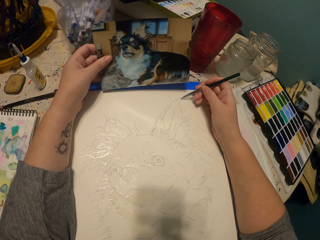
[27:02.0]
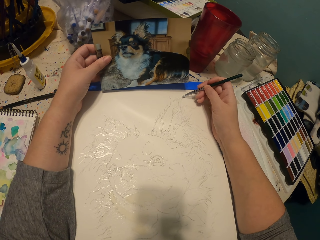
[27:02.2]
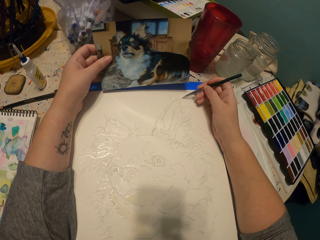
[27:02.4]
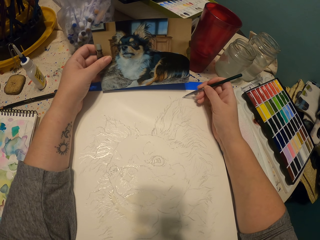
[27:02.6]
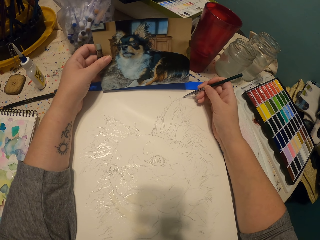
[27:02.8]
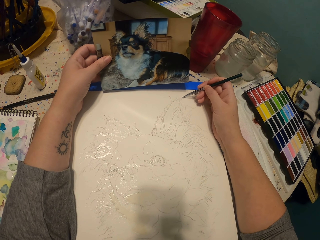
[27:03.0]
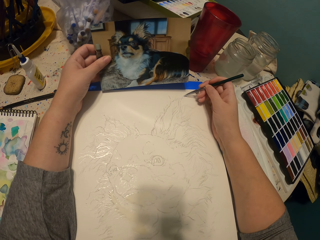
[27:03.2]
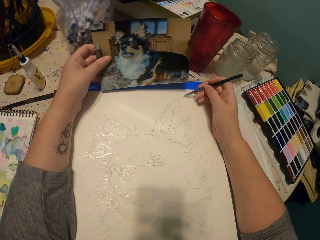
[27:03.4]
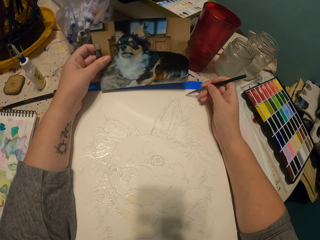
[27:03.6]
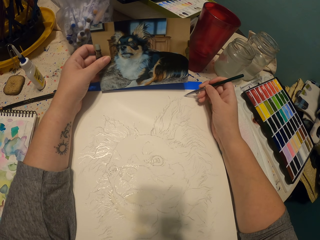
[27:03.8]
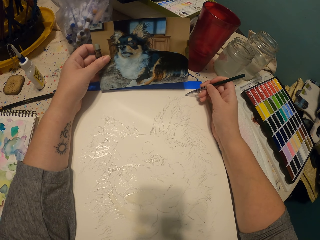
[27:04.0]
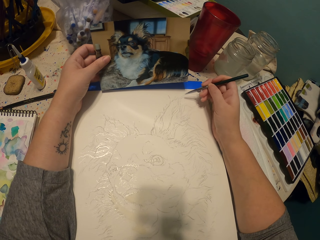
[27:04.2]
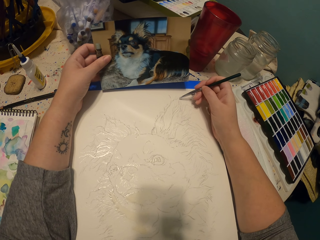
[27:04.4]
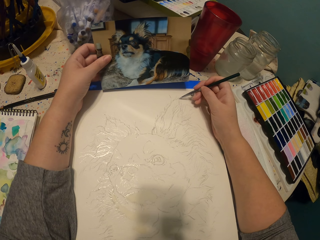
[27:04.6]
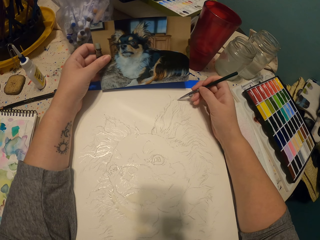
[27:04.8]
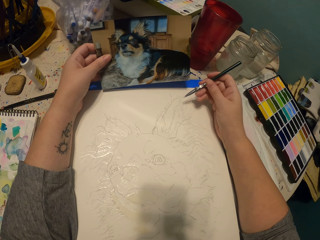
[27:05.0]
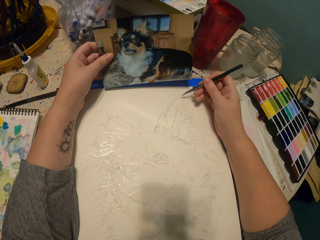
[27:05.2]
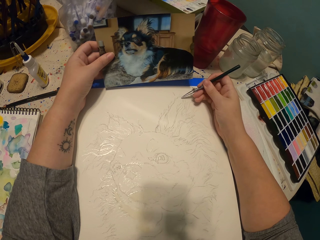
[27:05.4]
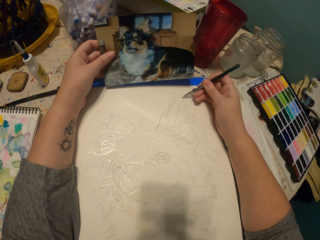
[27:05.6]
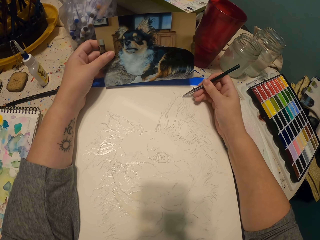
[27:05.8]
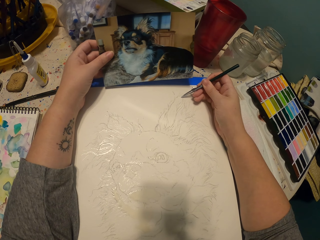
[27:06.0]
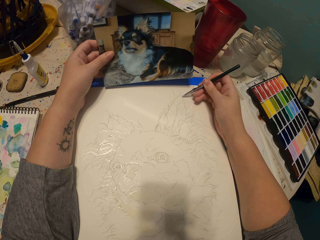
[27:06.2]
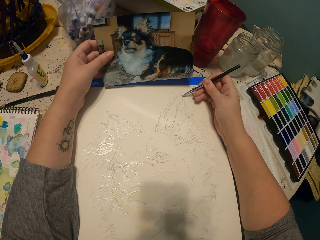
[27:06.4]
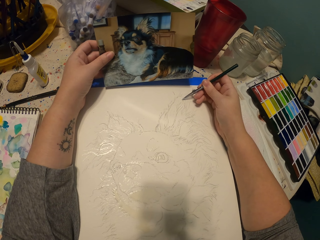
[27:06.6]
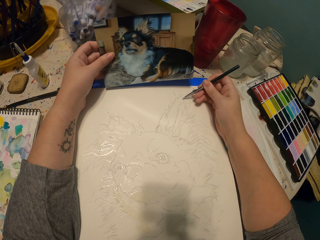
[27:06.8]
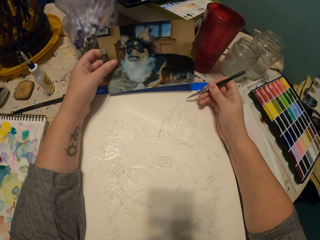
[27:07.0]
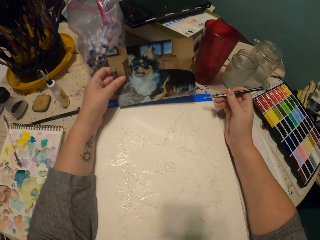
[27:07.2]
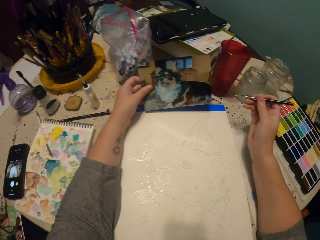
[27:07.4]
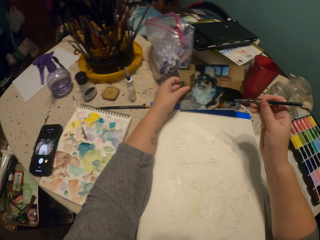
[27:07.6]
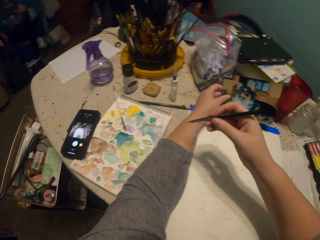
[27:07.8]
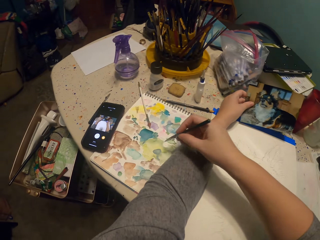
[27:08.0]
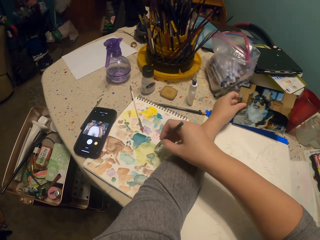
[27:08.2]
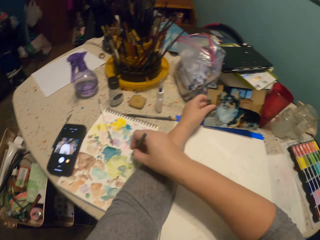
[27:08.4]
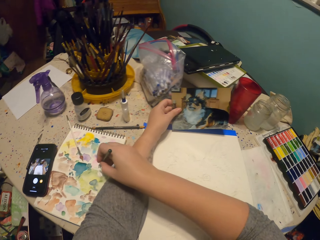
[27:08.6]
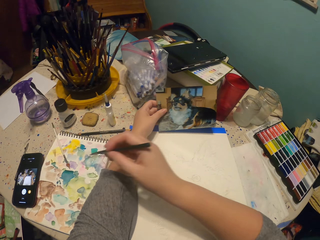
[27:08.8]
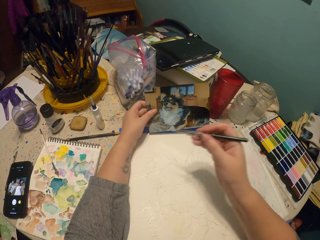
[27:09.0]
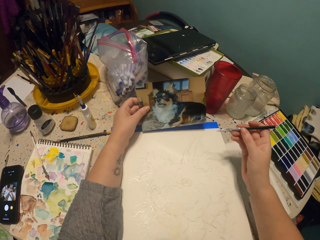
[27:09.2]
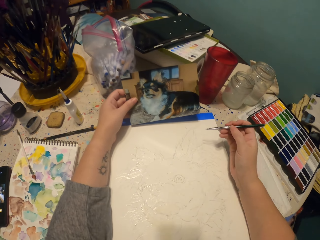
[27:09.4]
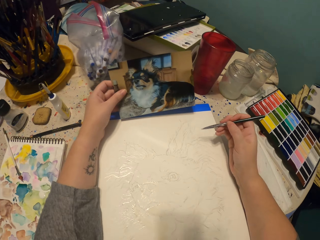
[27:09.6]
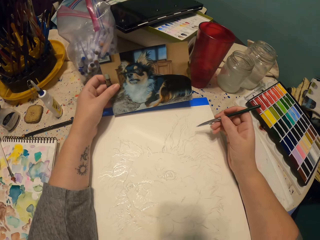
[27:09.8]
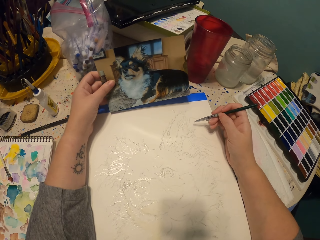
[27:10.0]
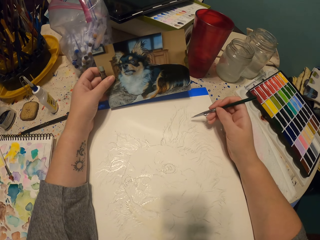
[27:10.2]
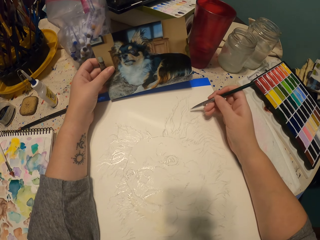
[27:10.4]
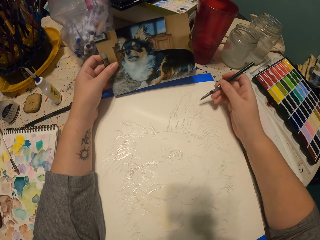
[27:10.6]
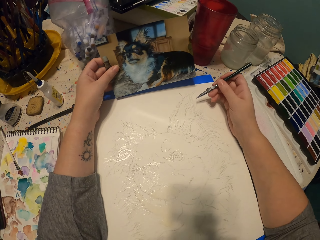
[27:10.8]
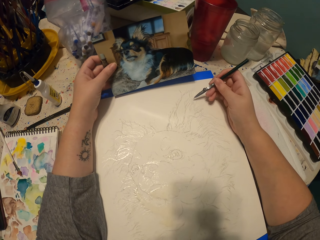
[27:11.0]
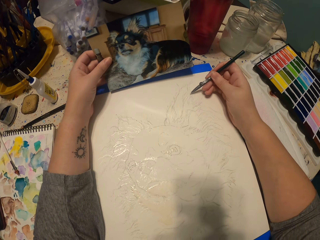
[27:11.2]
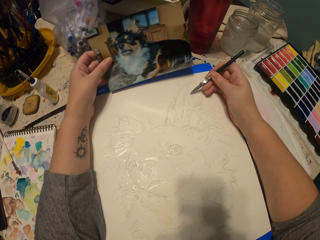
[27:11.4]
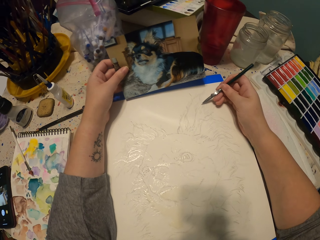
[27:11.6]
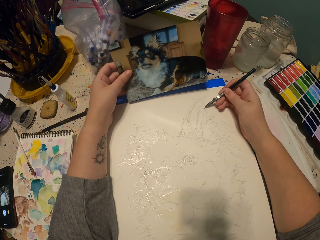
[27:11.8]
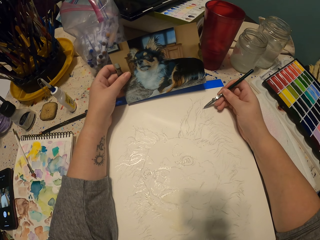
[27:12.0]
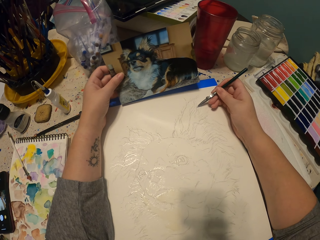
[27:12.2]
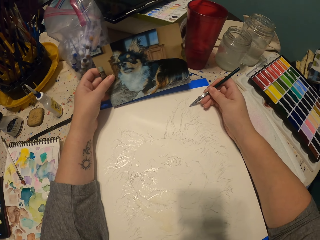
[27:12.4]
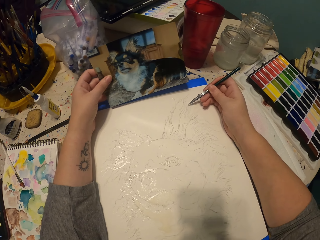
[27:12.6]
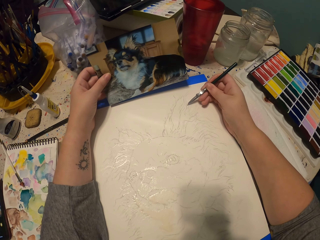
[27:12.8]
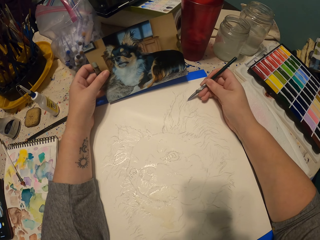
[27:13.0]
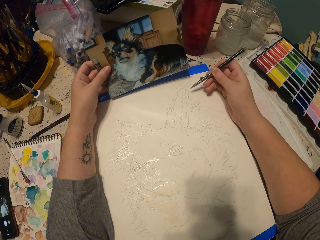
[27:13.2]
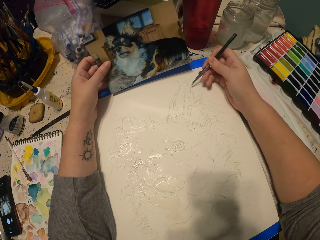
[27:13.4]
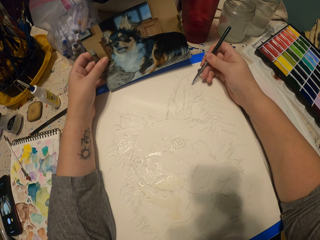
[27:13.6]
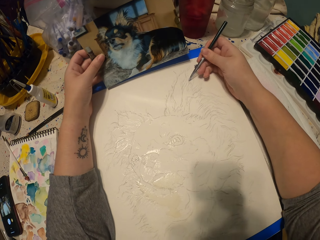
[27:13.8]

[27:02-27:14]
The camera wearer dips the drawing pen in water paint. They lift their hands up. They sketch an ear of the dog on a piece of paper.

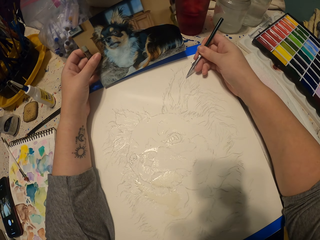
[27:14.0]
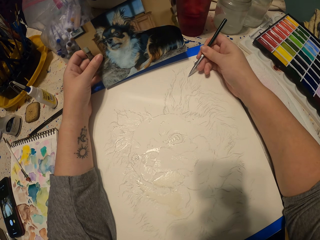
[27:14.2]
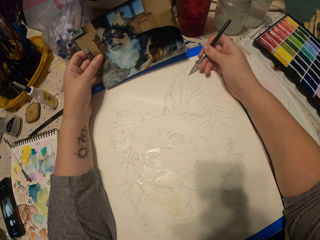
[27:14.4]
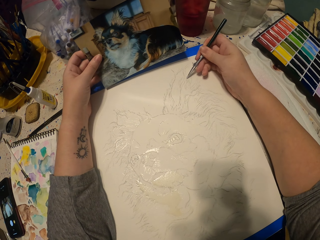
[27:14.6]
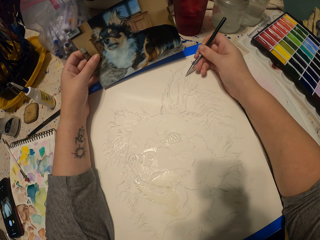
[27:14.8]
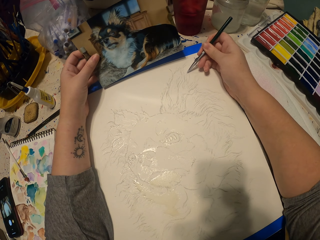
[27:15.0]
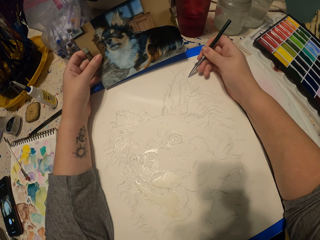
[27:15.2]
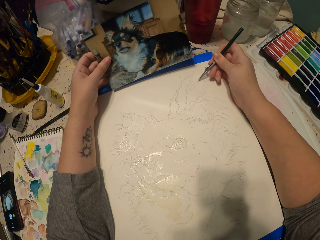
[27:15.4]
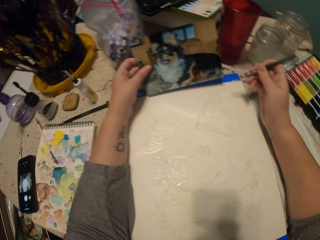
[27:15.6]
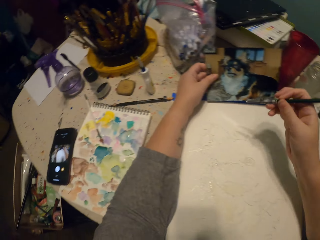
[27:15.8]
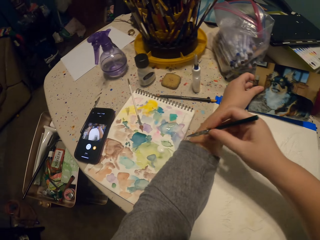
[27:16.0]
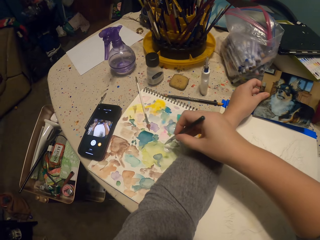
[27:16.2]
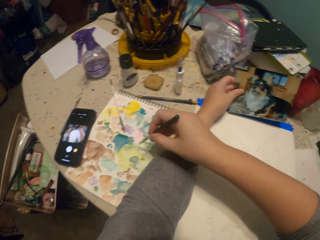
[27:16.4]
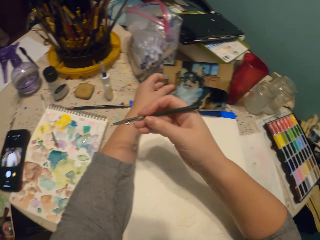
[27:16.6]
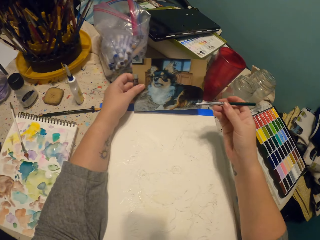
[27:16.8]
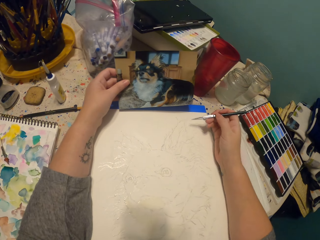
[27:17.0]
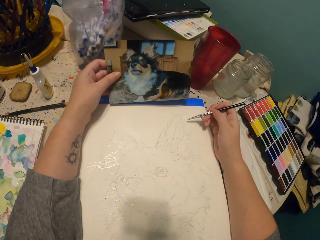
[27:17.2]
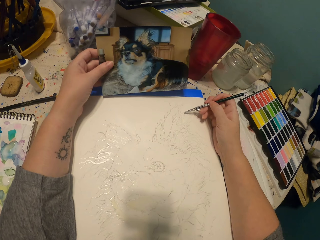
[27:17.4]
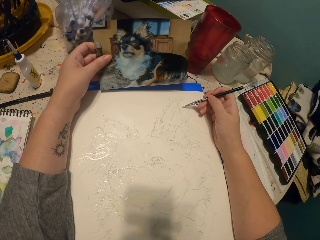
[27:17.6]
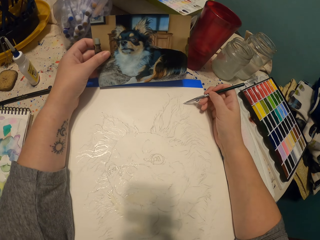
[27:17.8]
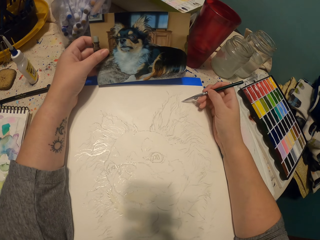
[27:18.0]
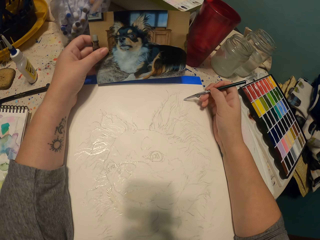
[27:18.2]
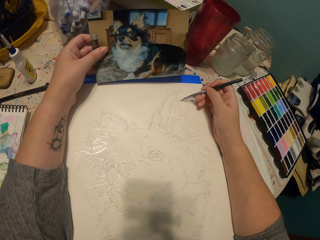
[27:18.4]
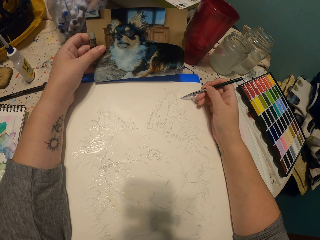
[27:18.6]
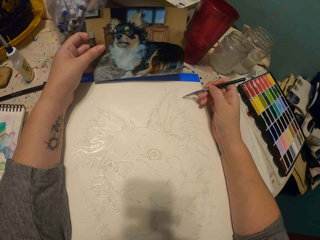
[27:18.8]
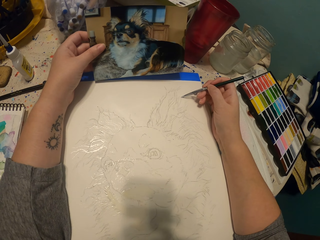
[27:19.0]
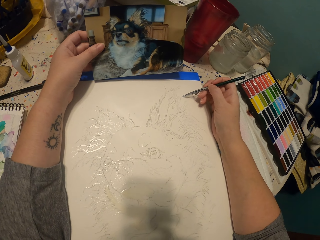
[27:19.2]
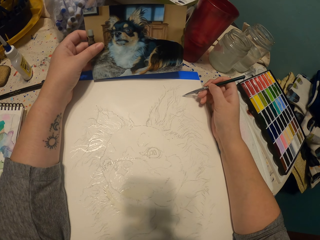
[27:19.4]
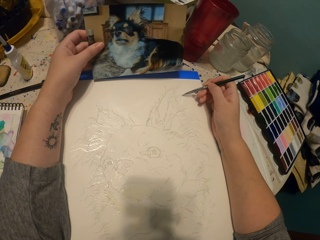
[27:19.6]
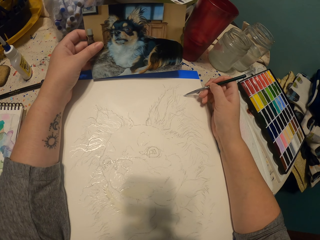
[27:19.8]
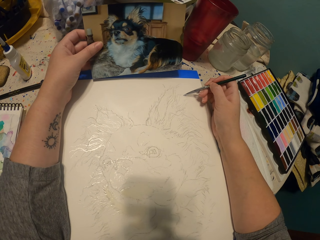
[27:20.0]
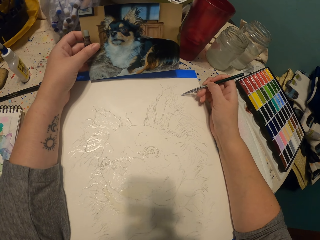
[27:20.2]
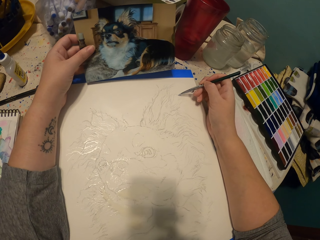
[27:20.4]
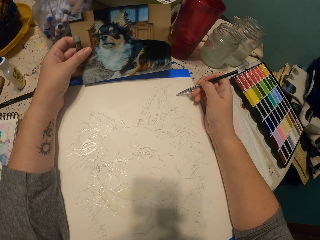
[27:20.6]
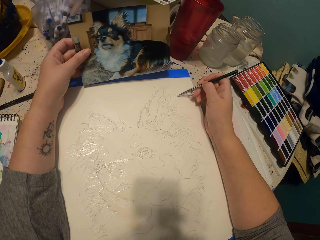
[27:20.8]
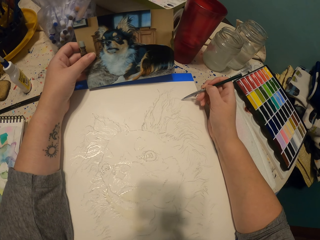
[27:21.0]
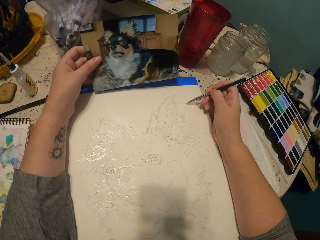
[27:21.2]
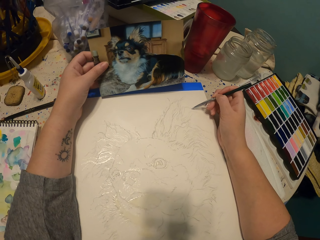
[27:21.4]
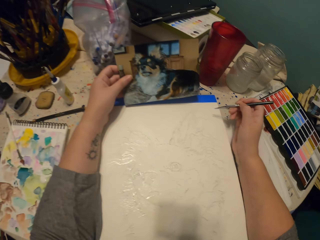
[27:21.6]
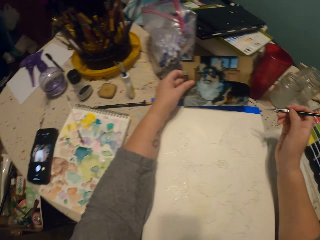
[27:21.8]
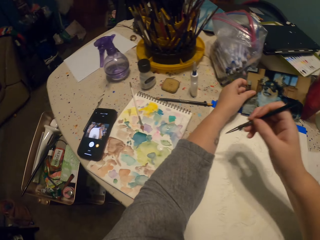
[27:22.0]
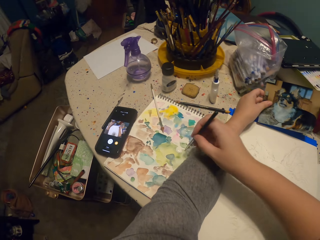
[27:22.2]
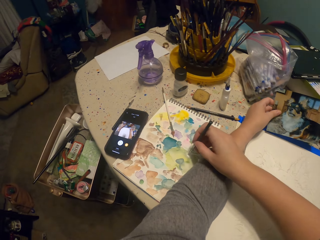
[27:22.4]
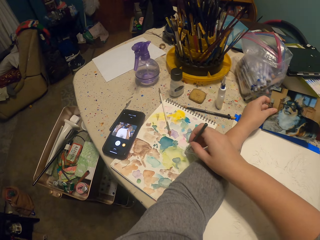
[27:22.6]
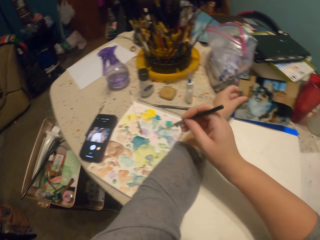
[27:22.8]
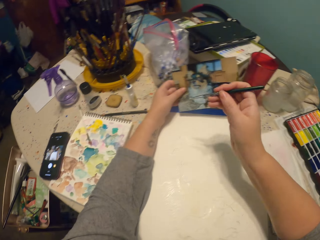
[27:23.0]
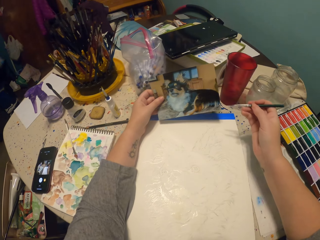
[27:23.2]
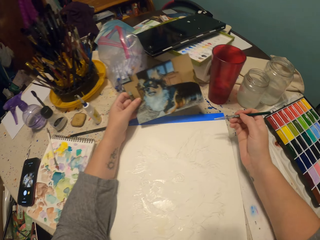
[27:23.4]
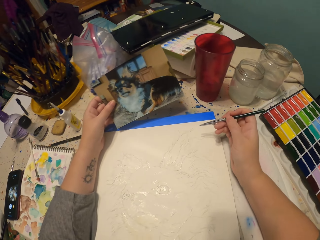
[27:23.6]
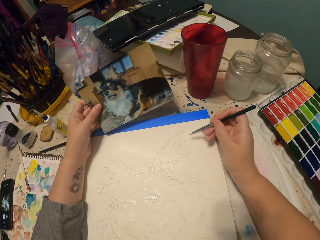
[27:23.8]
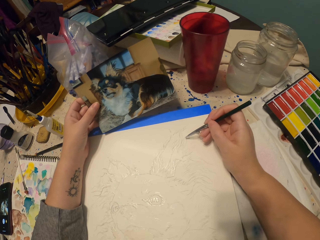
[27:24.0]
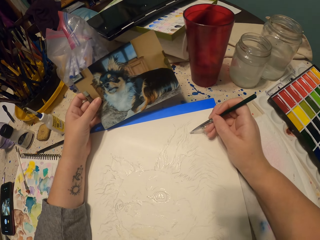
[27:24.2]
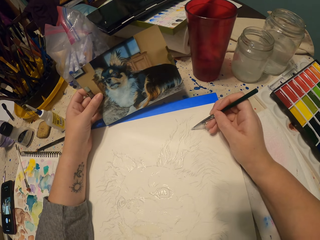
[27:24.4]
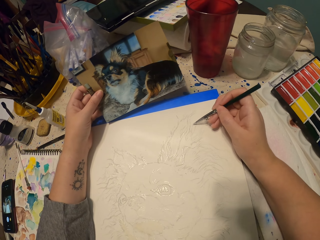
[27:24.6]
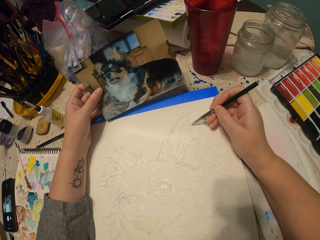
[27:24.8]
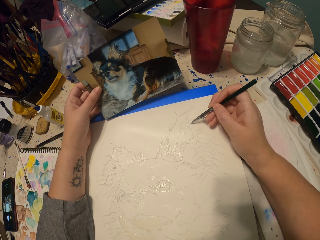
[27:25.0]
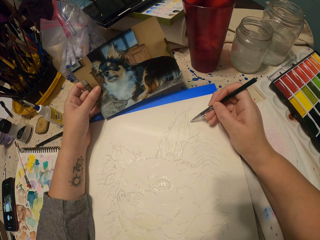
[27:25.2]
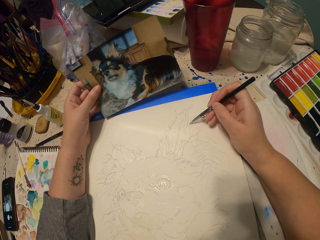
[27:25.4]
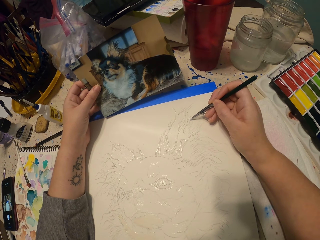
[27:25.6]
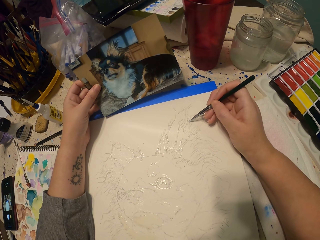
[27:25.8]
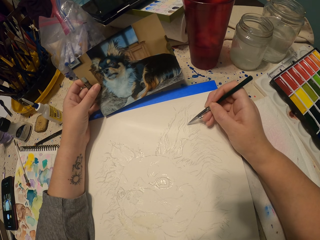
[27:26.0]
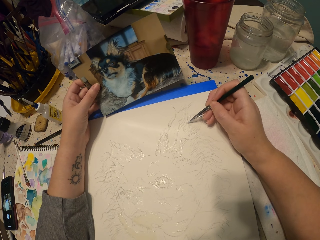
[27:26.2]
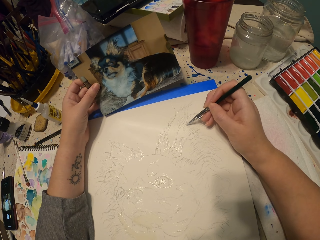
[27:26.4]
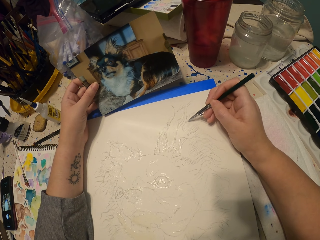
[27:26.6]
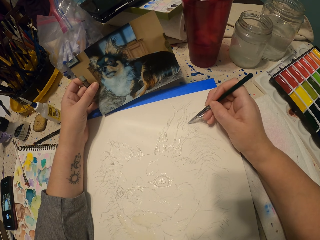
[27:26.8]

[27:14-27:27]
The camera wearer dips the pen in water colors on a piece of paper. They lift their hand up. They sketch an ear of a dog on the piece of paper. They lift their hand up, dip the pen in the water colors on the piece of paper, and sketch the ear of the dog on the piece of paper.
